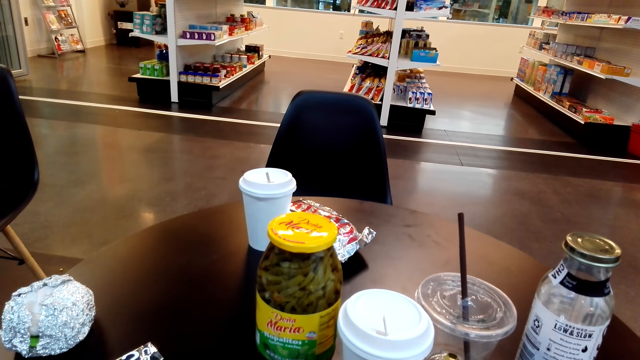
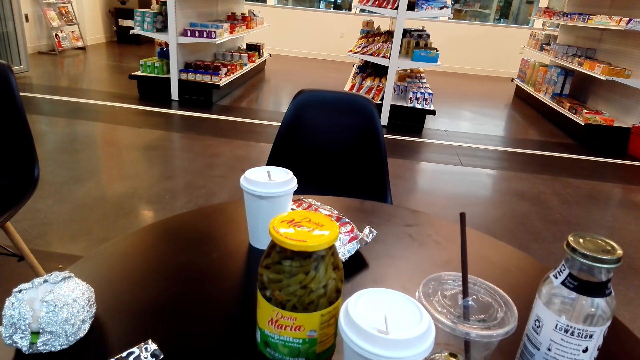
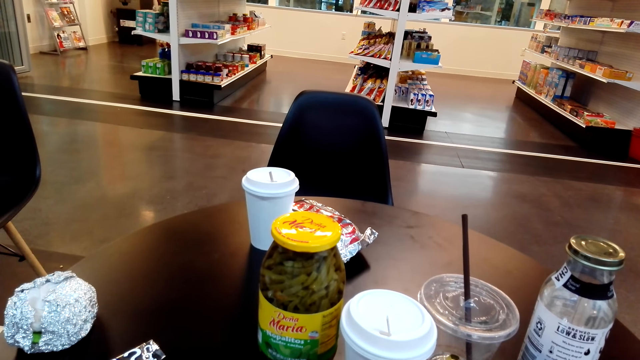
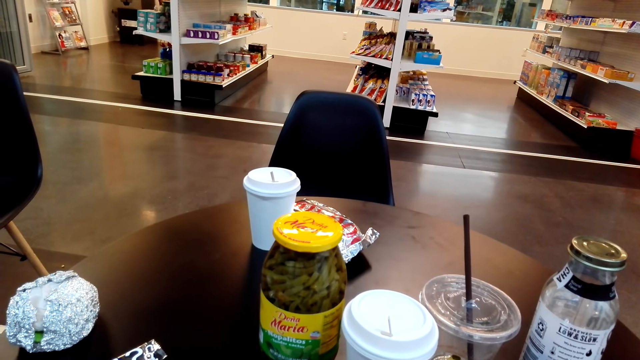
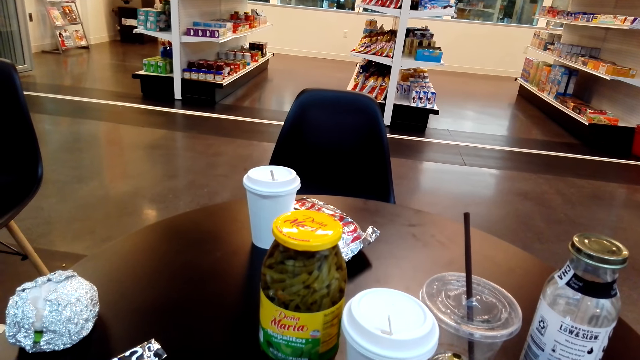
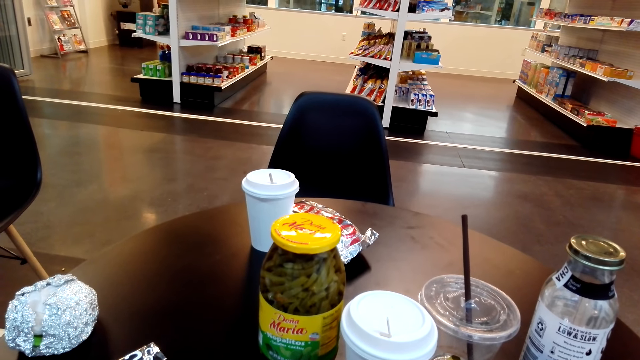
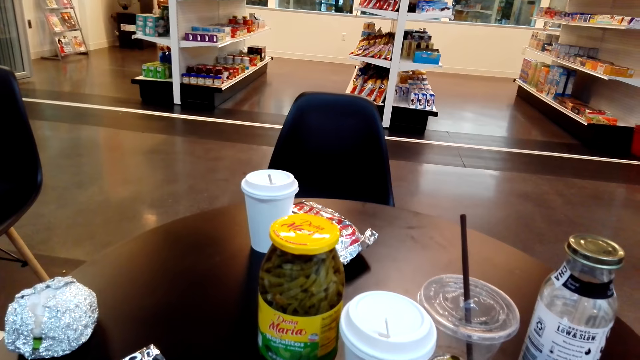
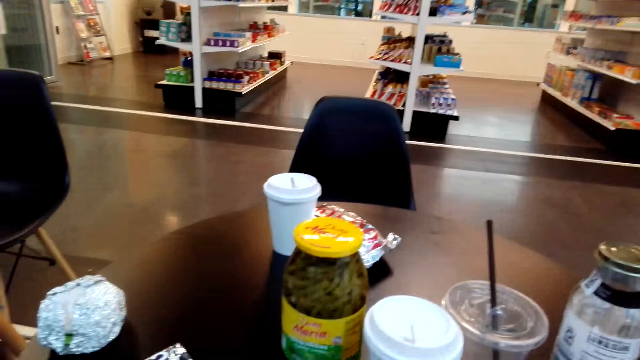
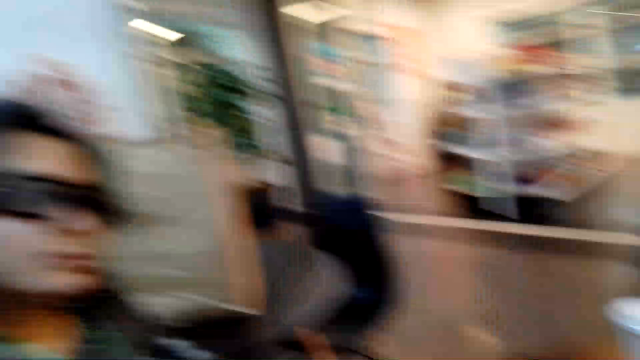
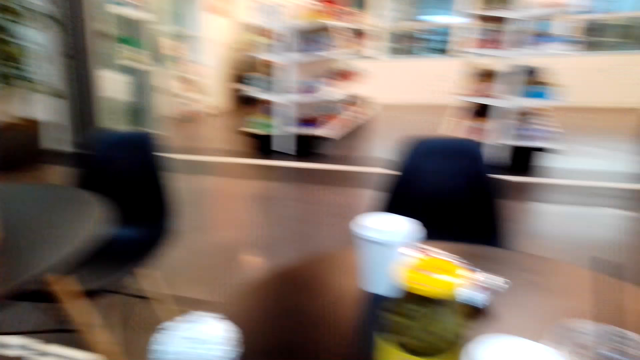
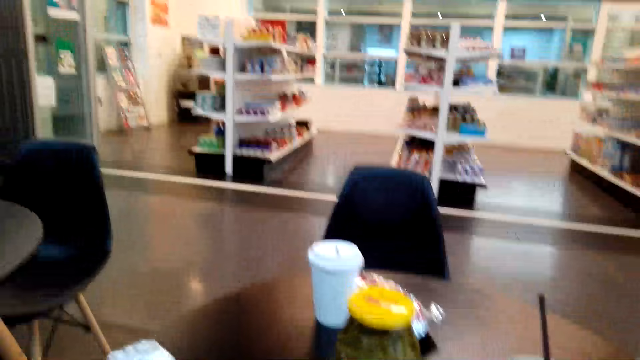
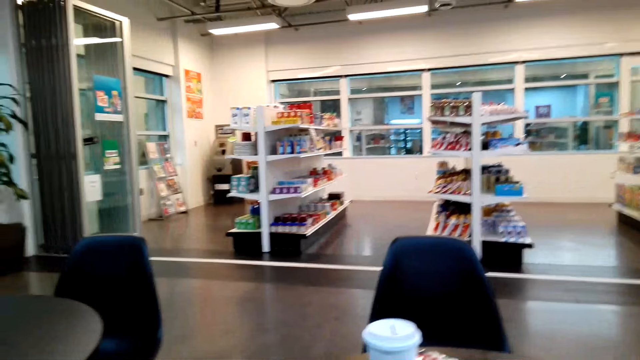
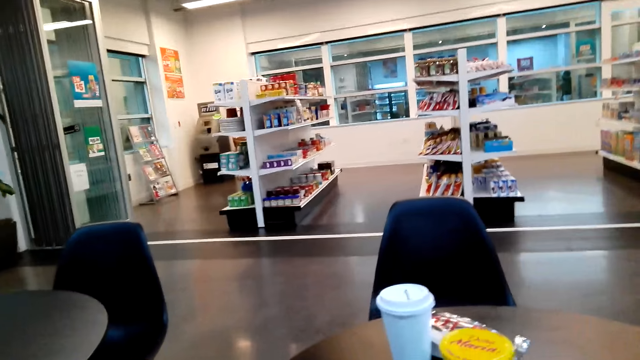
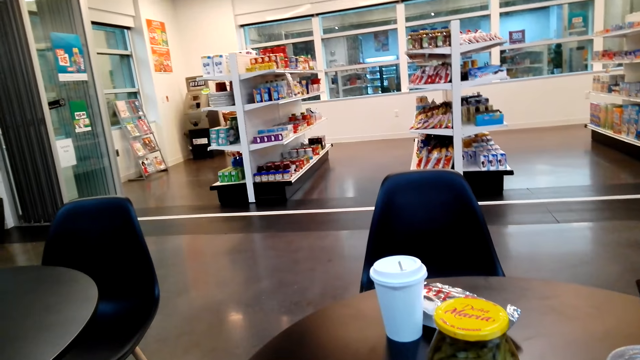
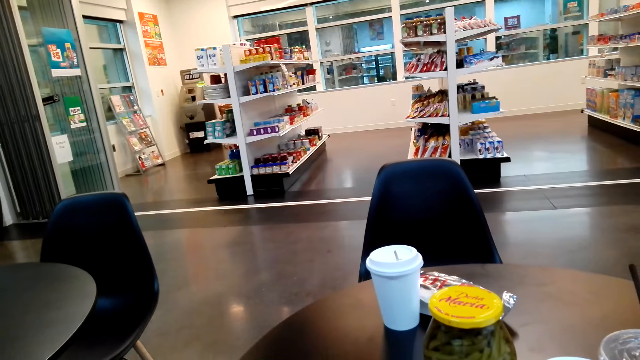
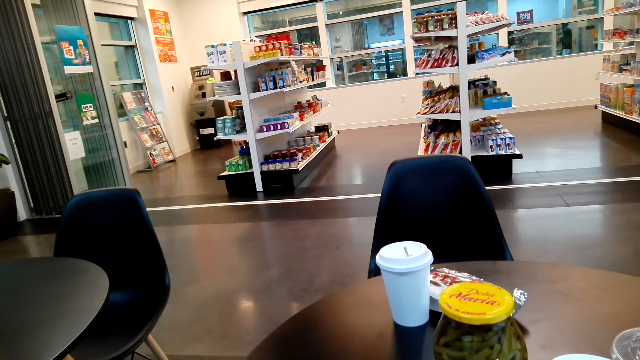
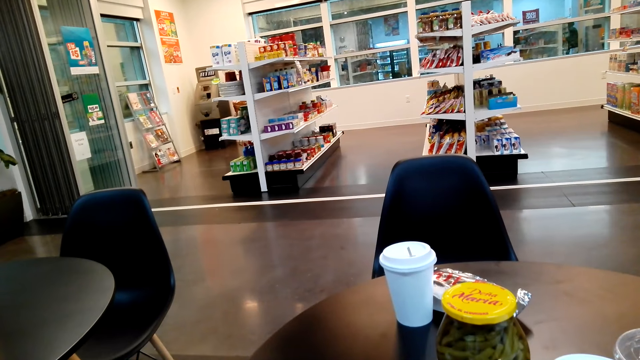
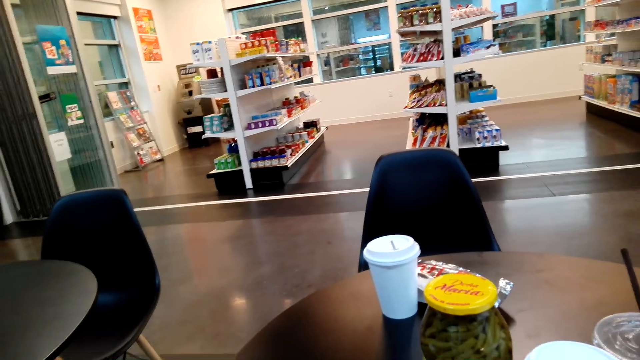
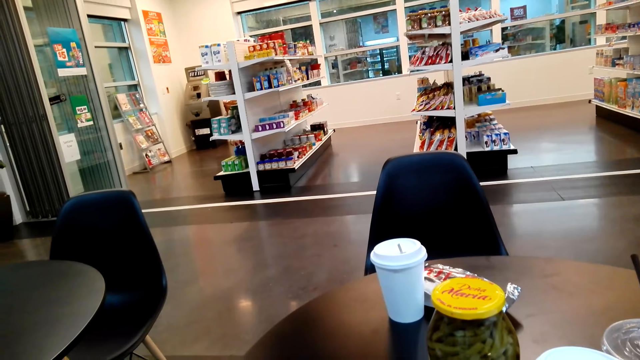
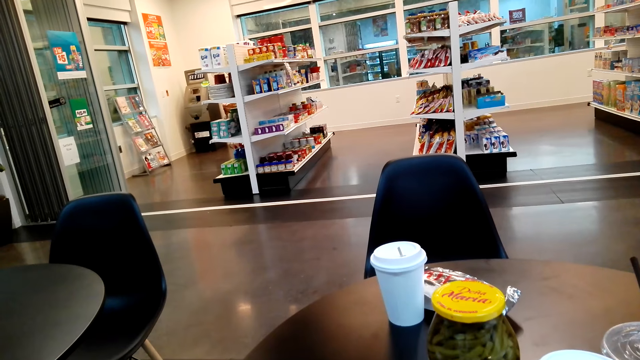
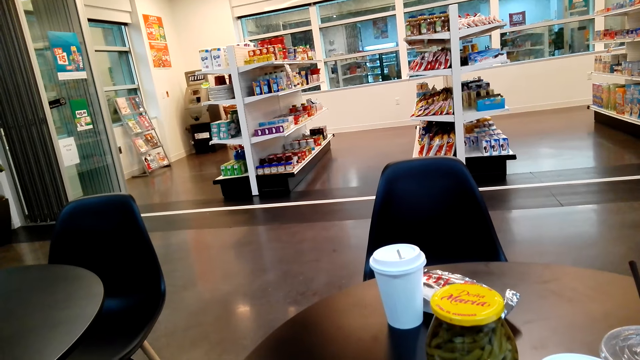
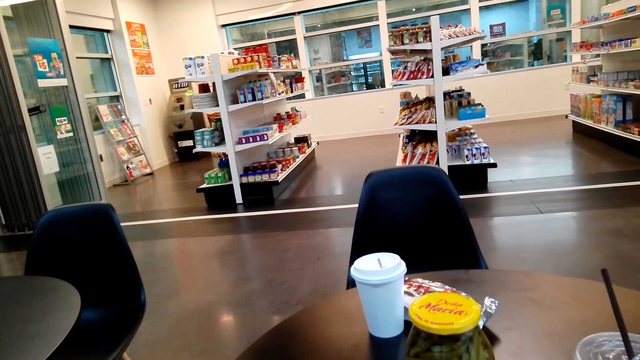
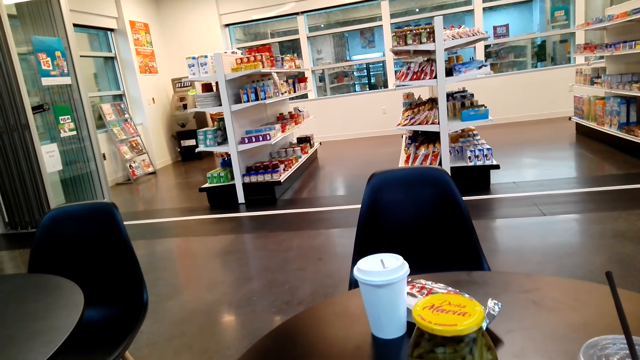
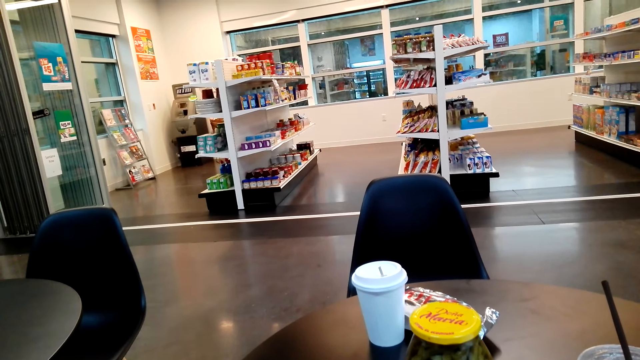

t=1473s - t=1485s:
The camera wearer interacts with a lady. They look around.

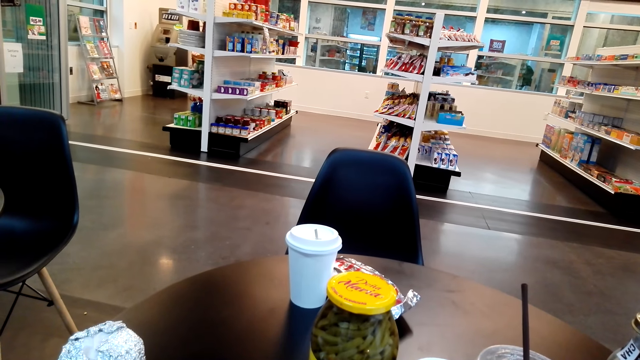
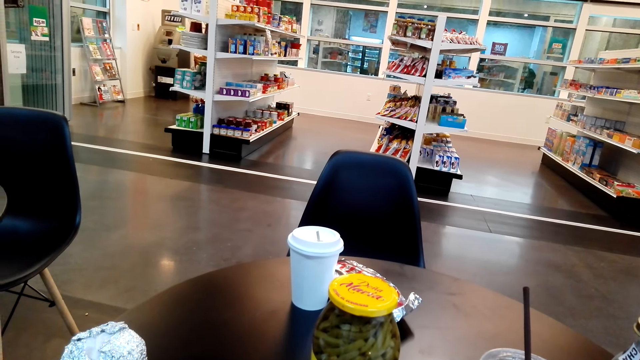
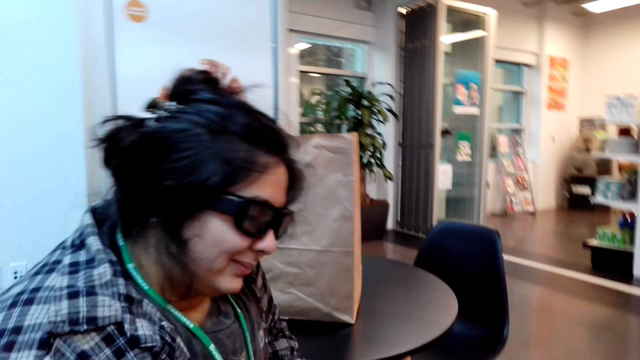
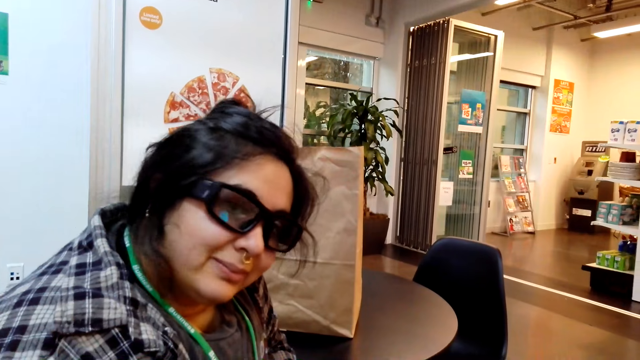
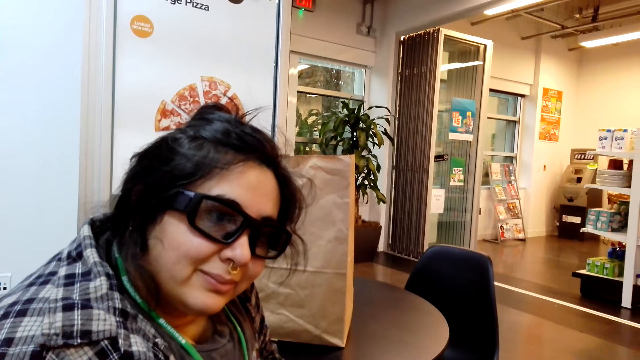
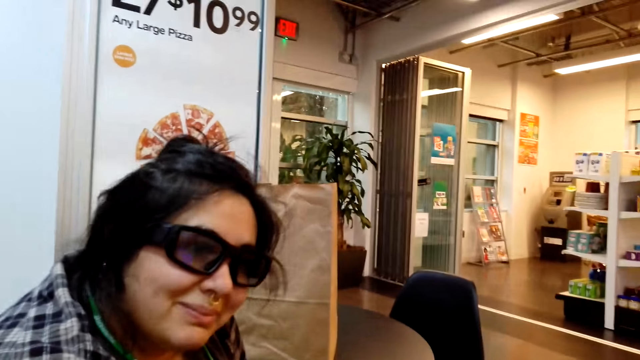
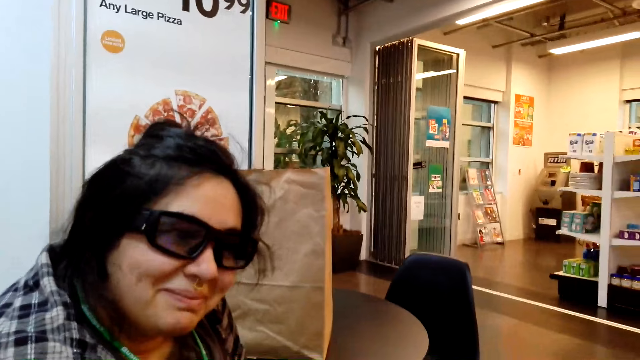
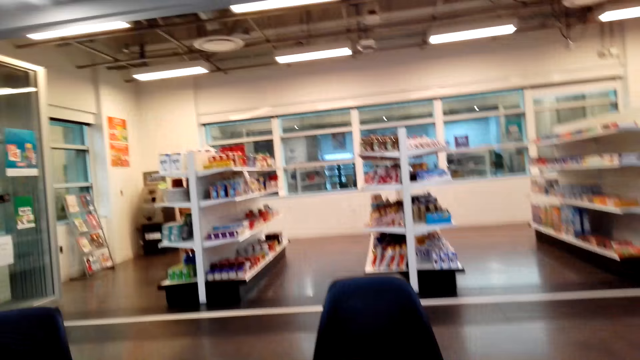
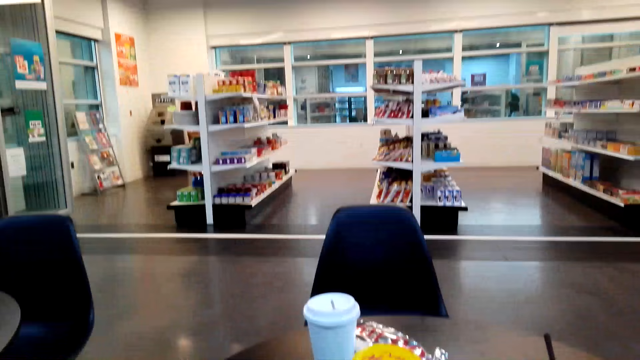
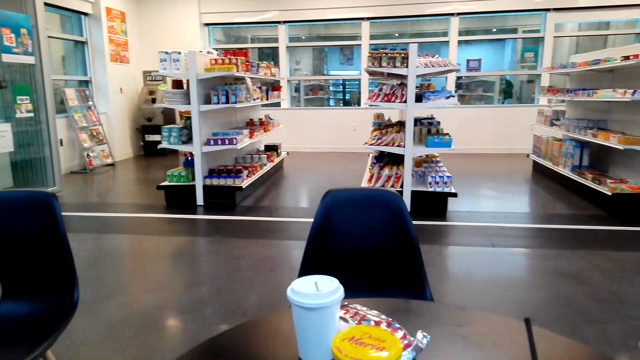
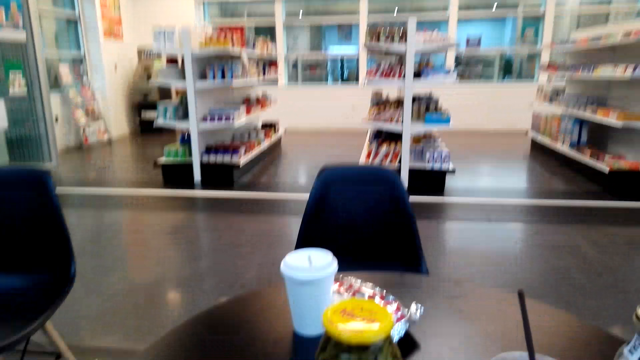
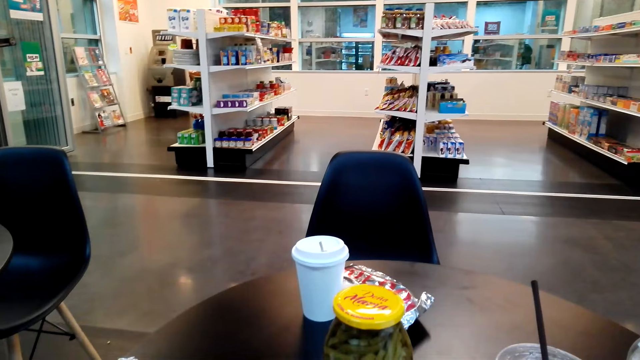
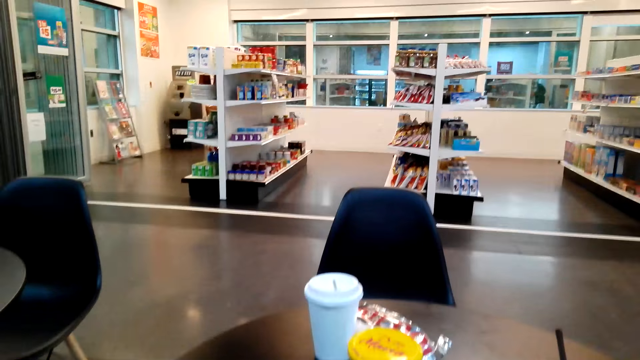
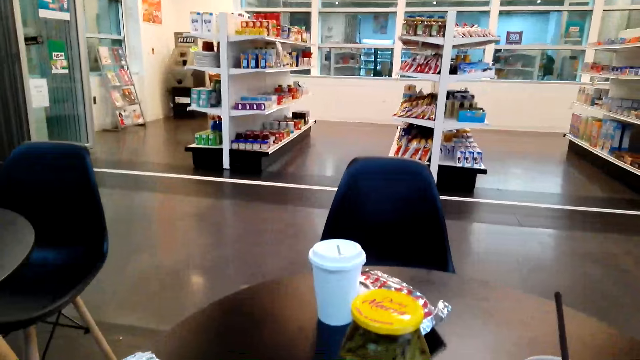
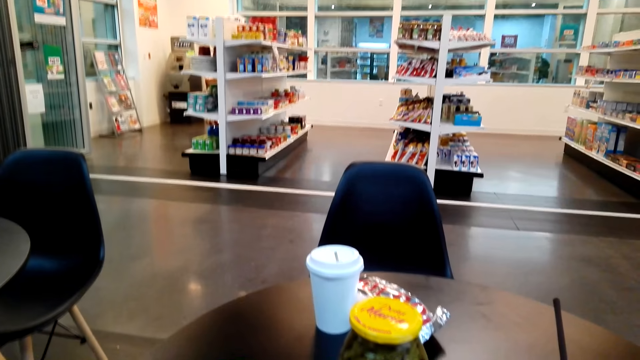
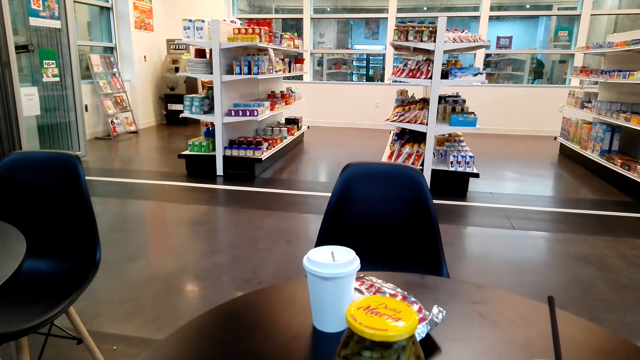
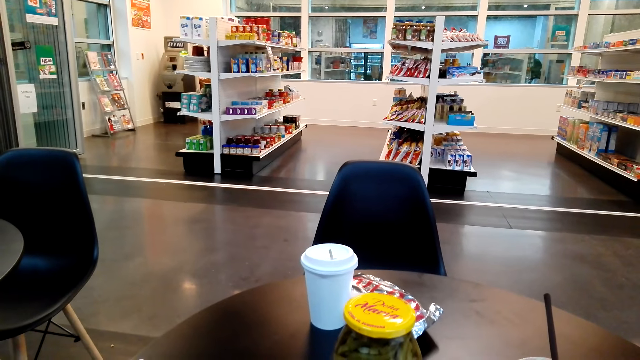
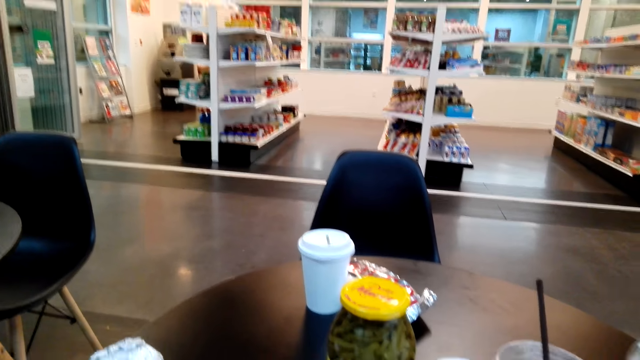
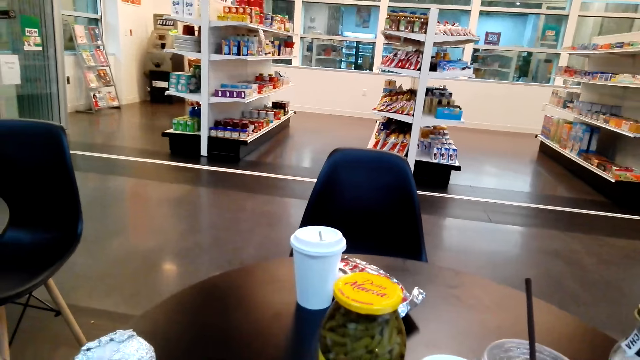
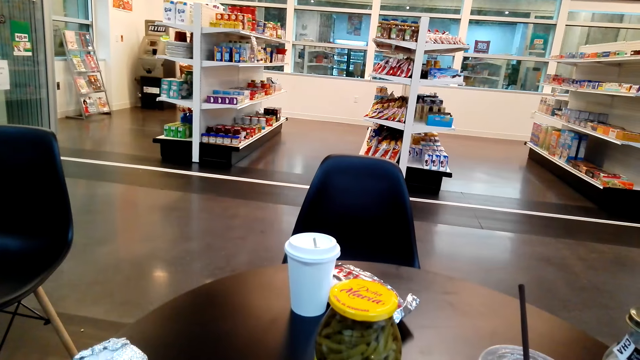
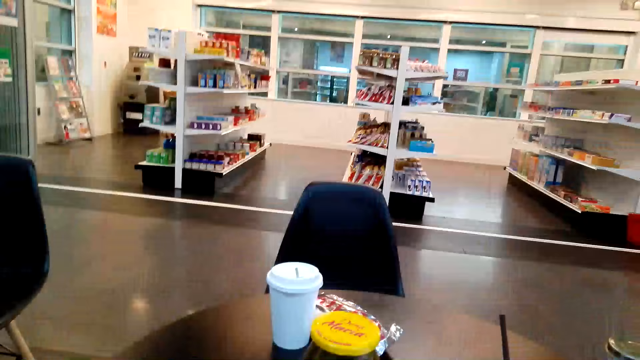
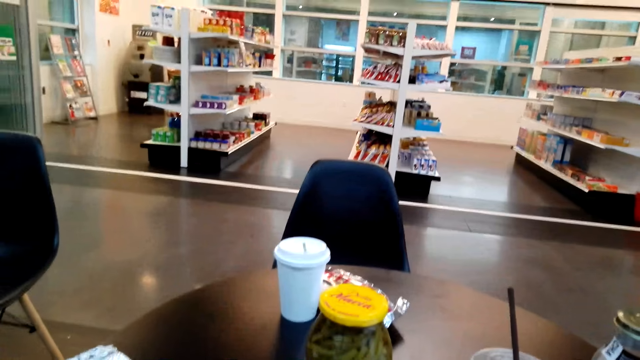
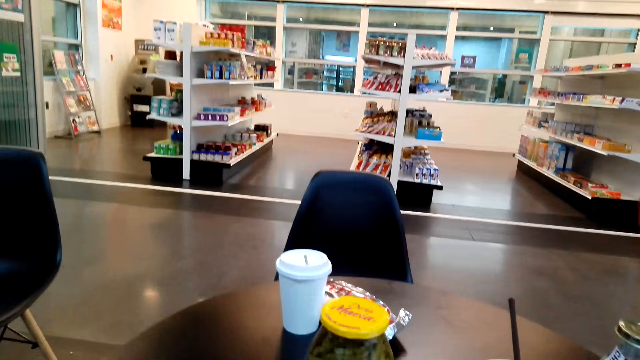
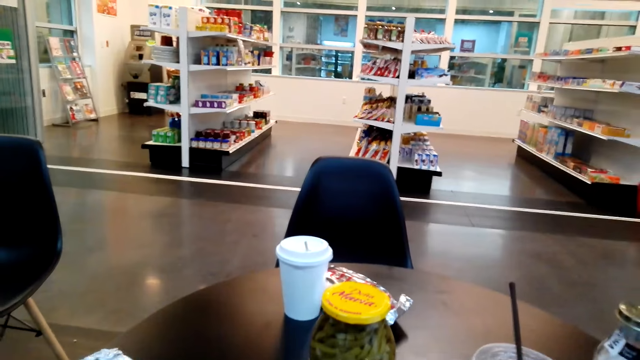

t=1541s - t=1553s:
The camera wearer interacts with a lady.
